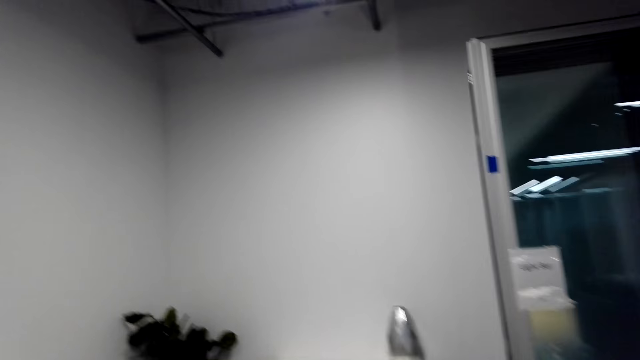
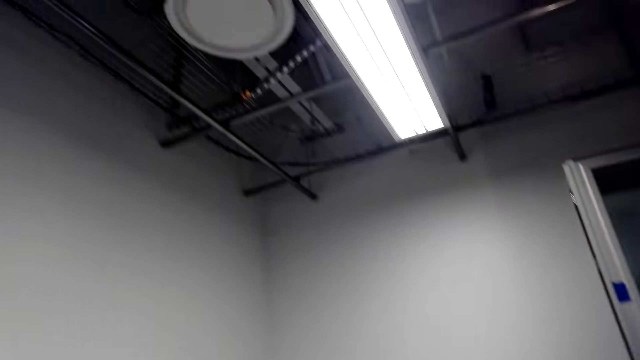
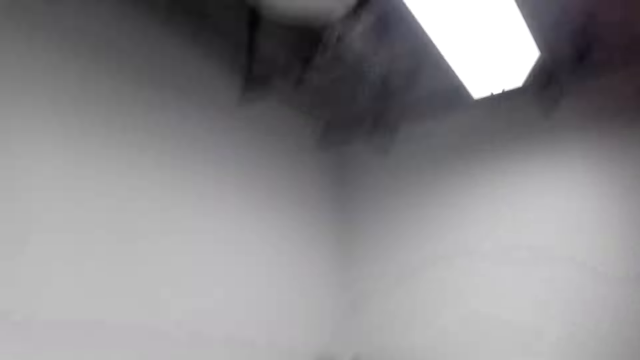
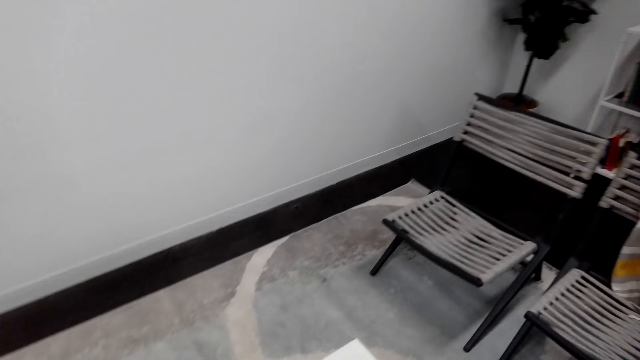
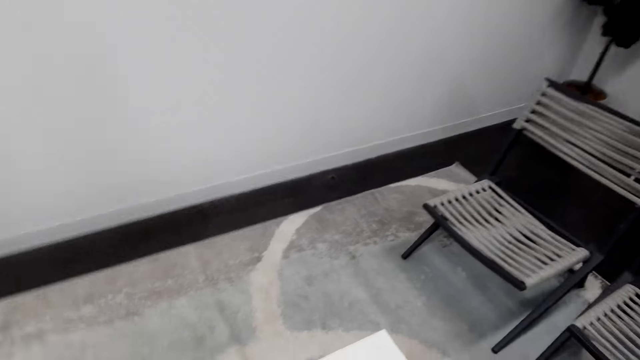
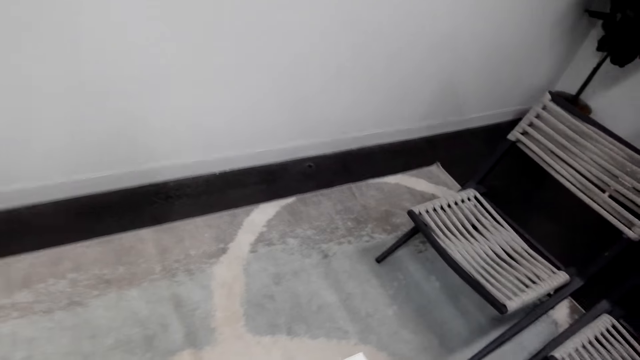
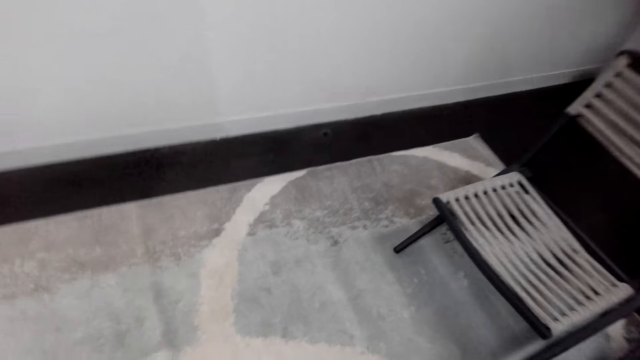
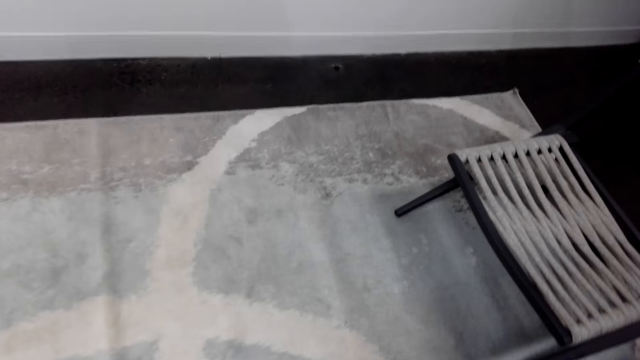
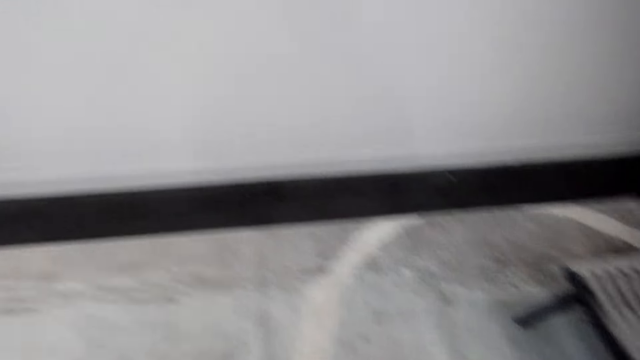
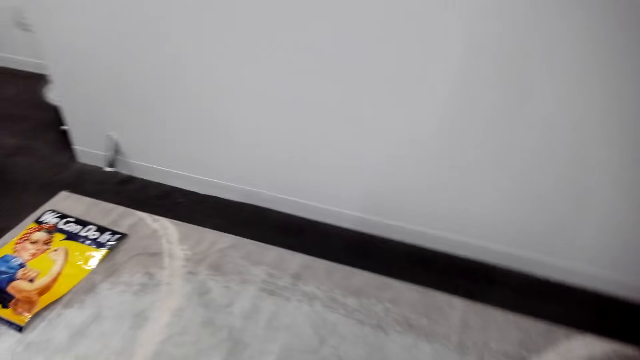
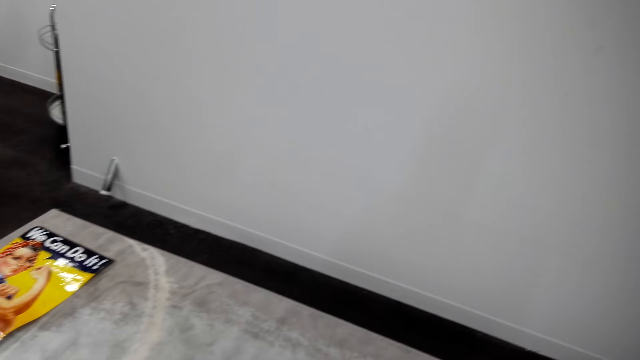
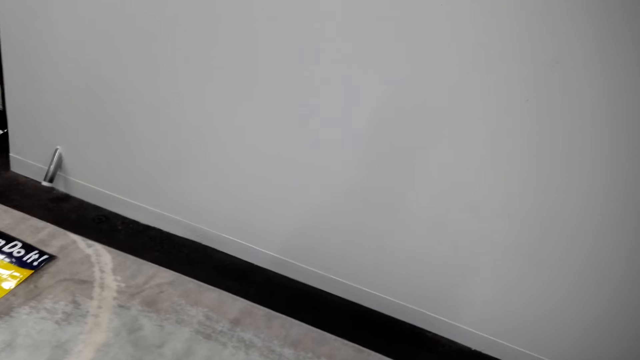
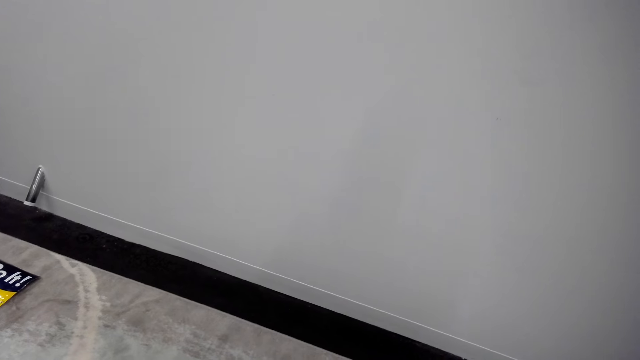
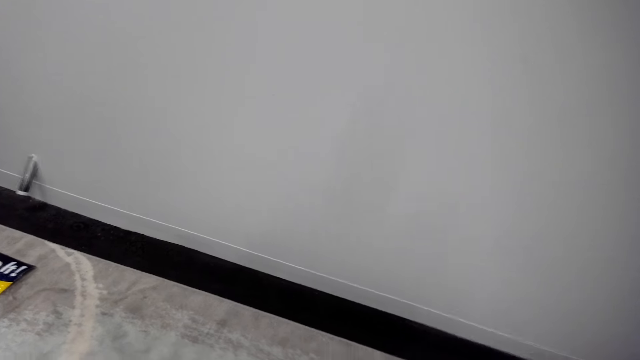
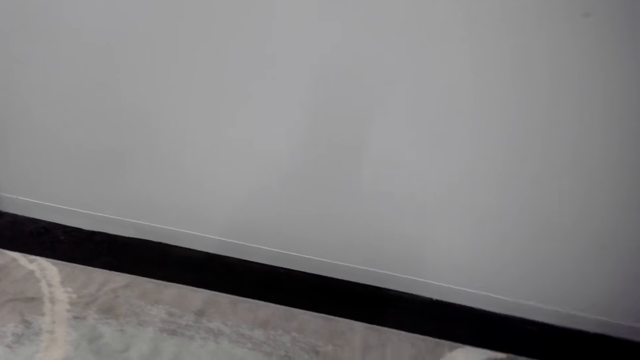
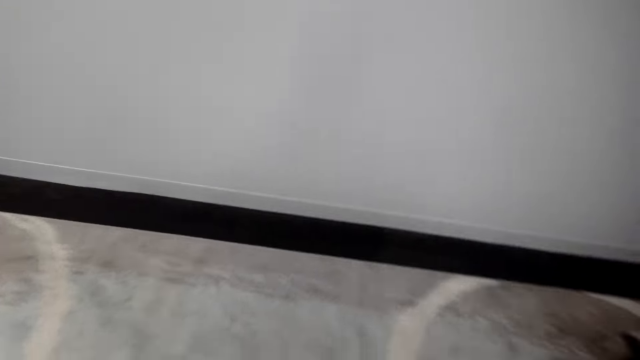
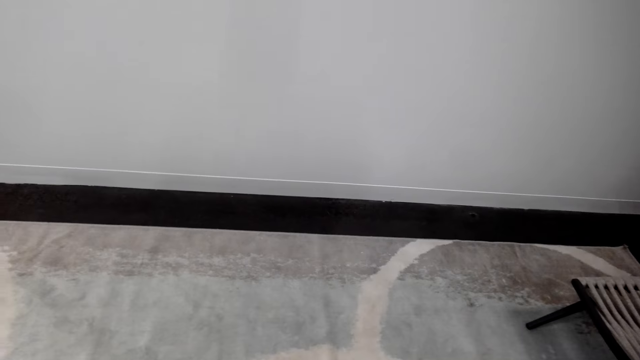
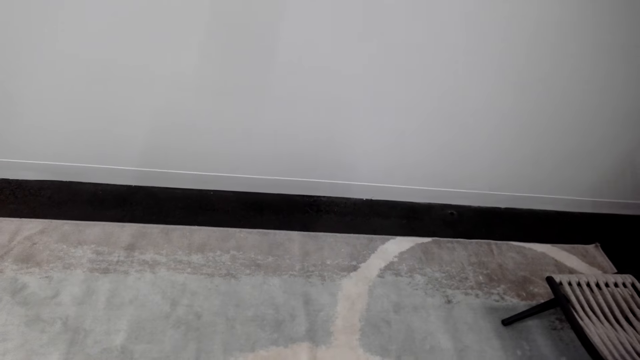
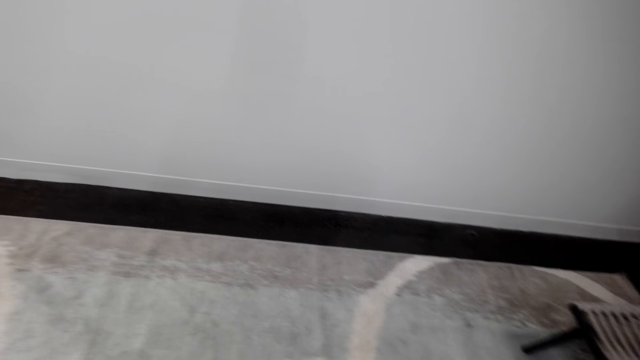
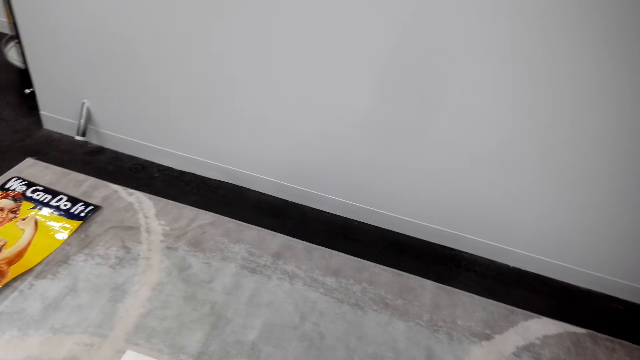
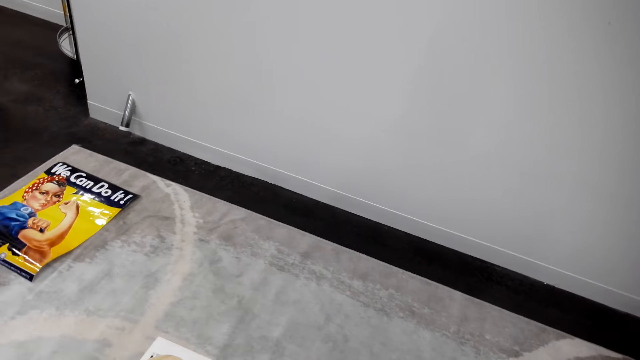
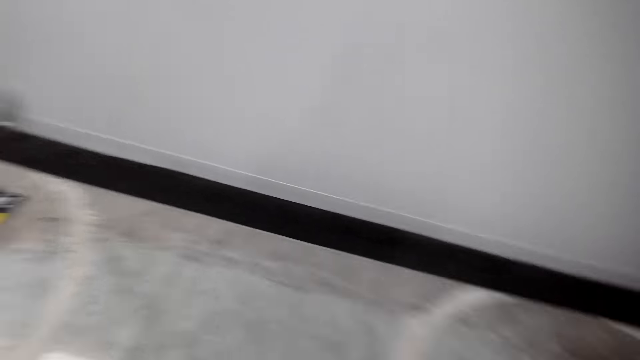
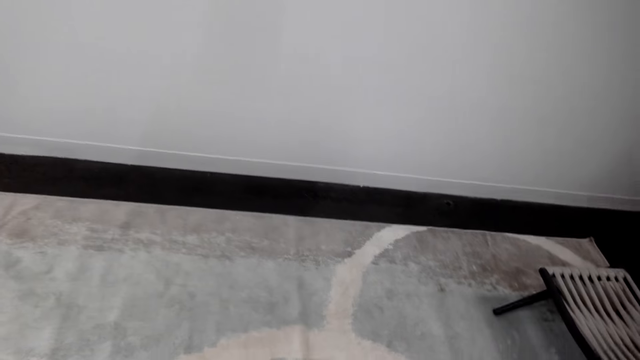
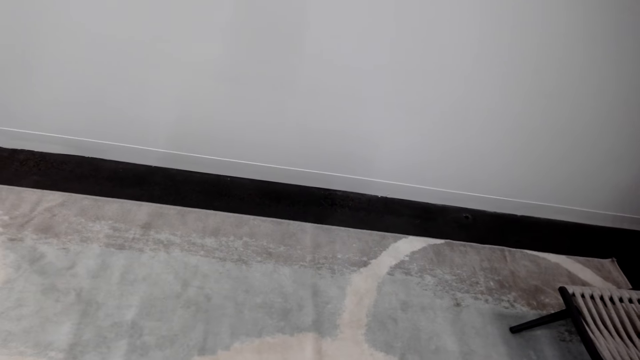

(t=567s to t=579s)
The camera wearer looks at the floor.

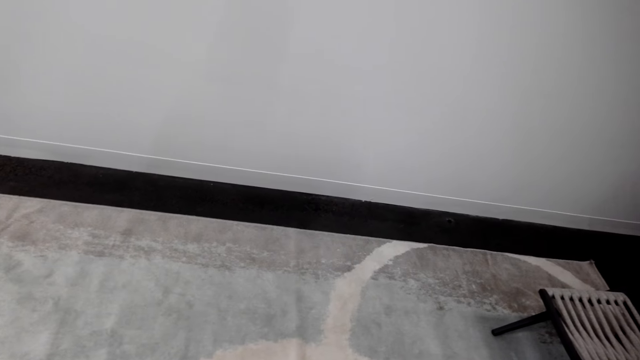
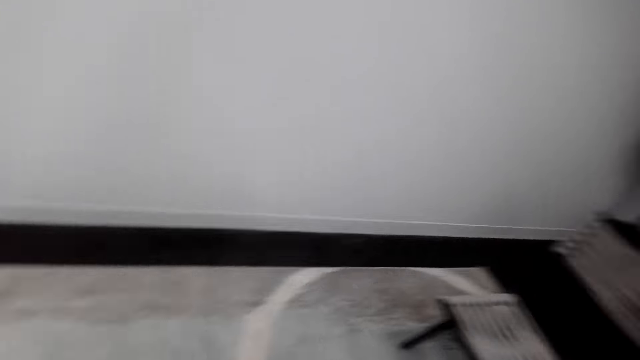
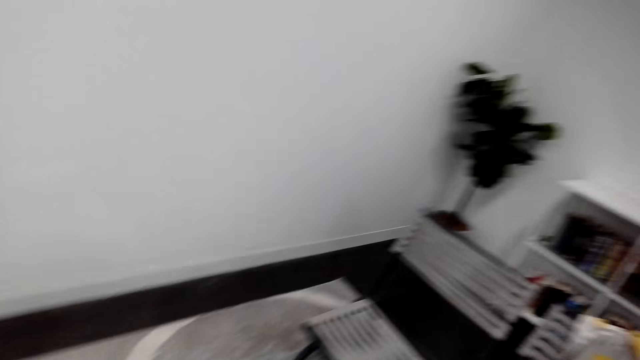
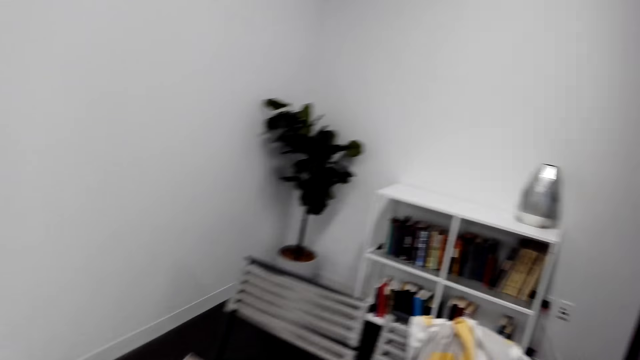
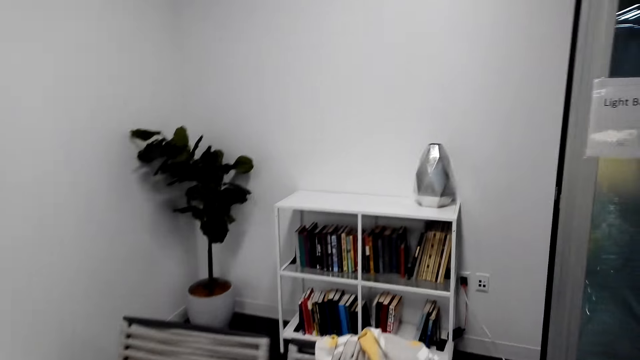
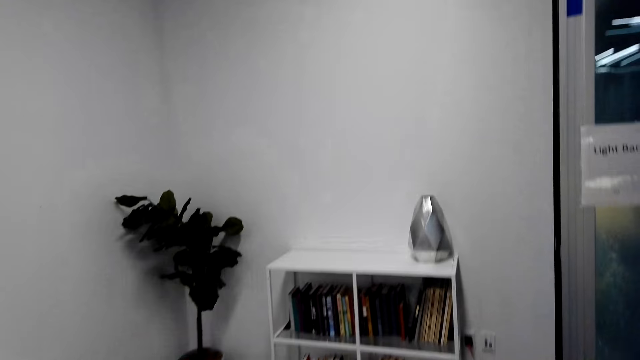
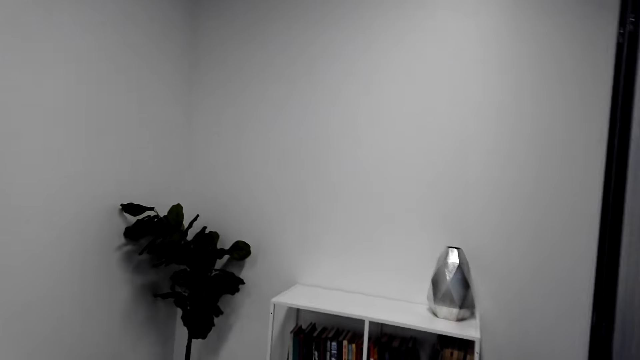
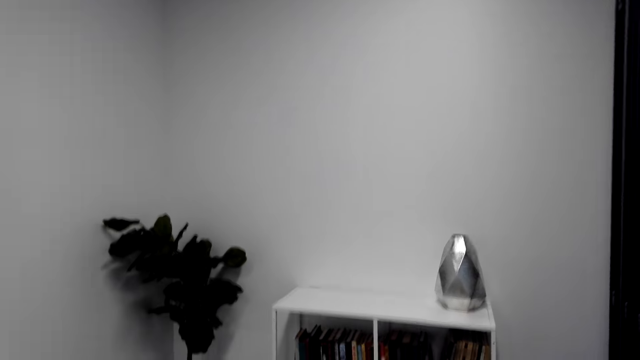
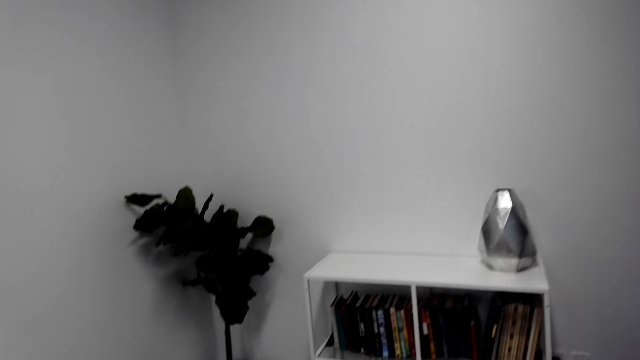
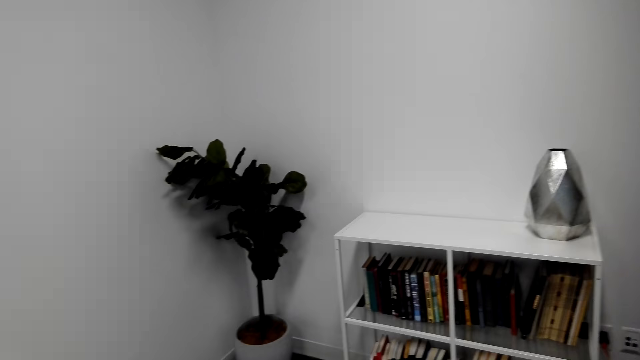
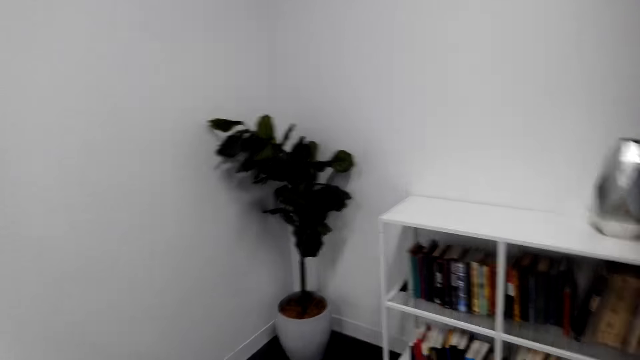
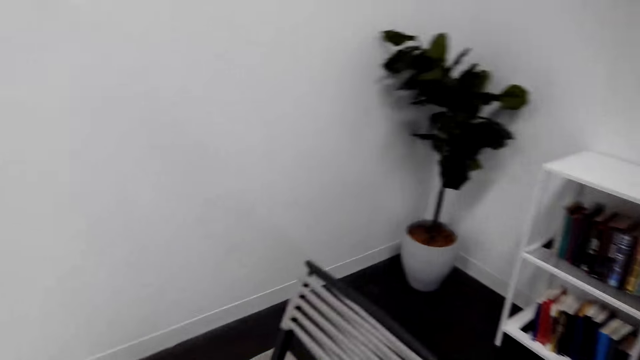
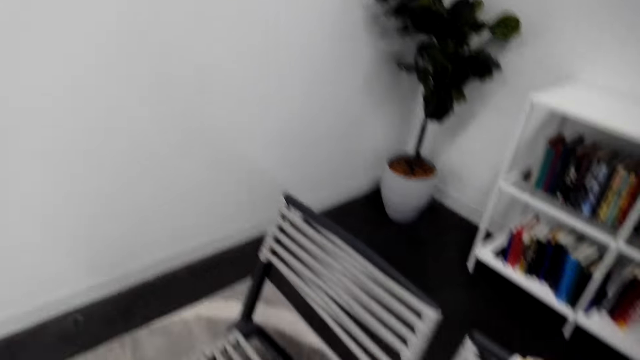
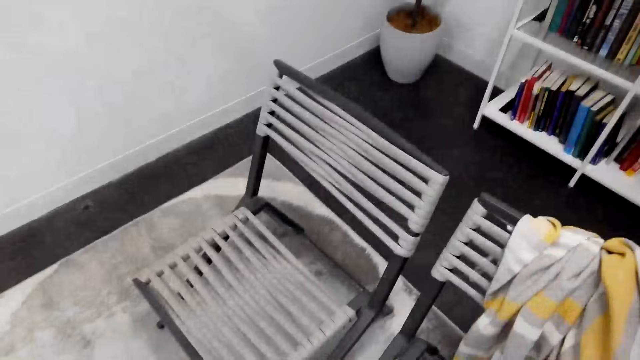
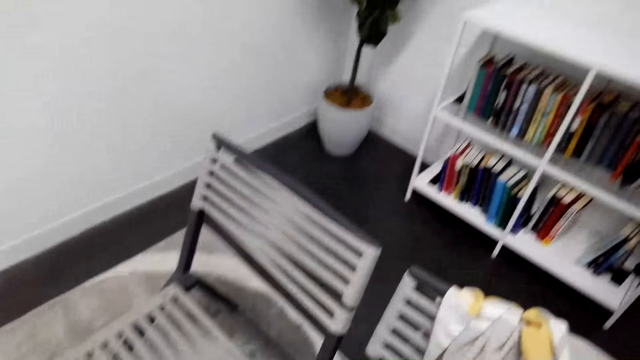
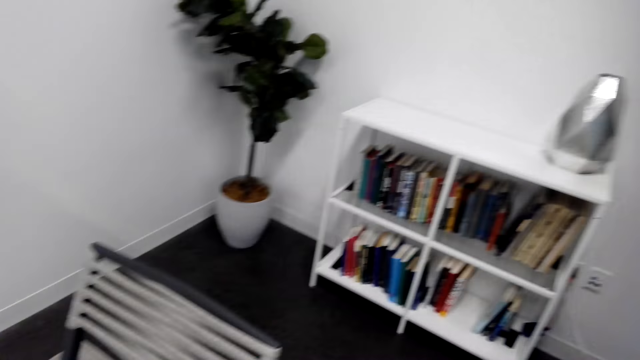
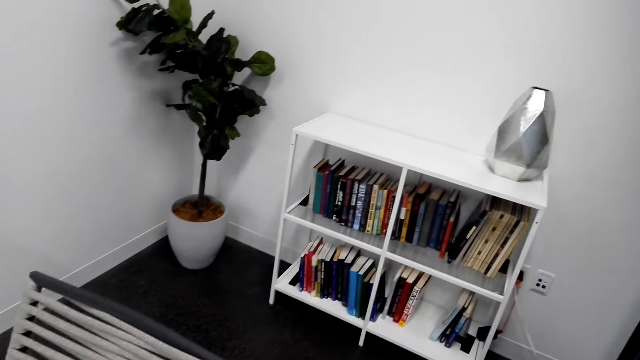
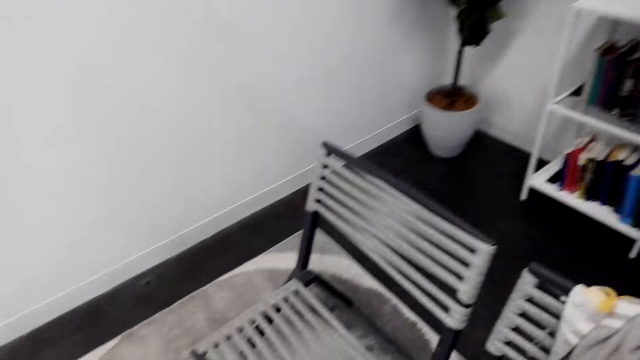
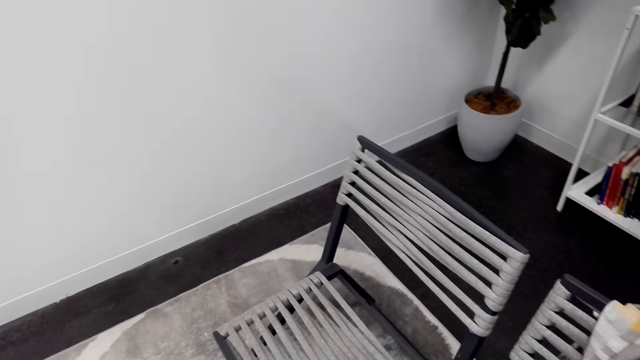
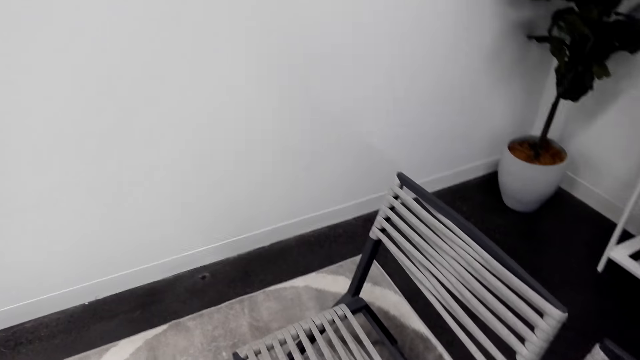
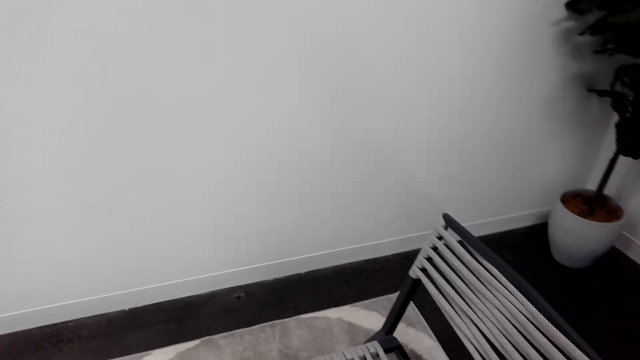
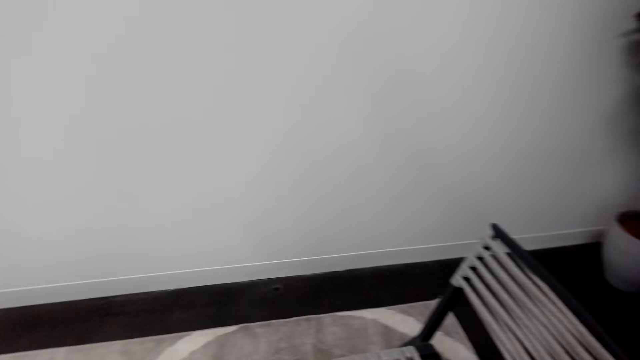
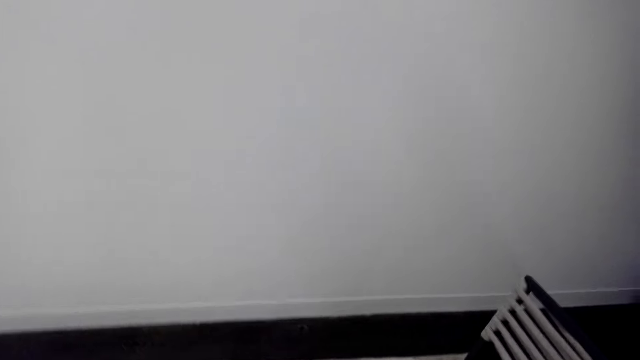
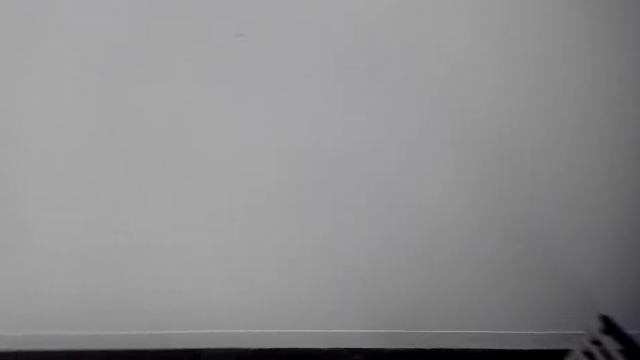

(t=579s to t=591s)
The camera wearer looks at the seats.
